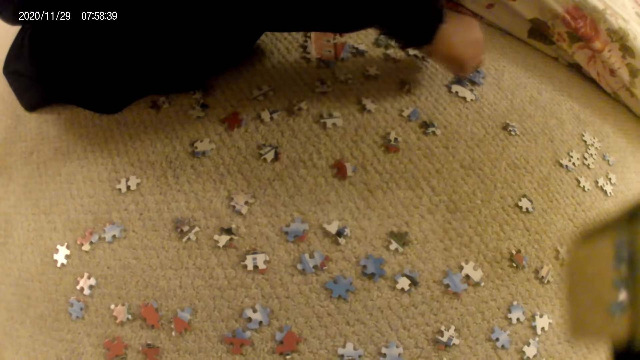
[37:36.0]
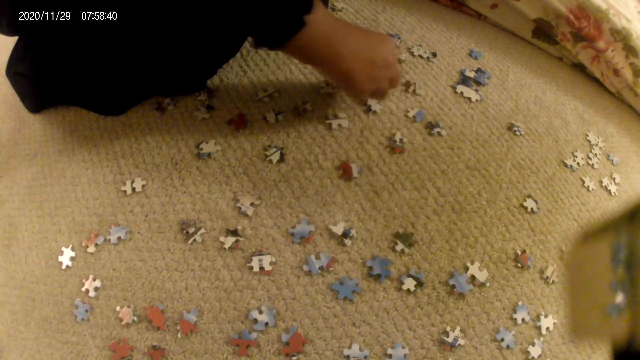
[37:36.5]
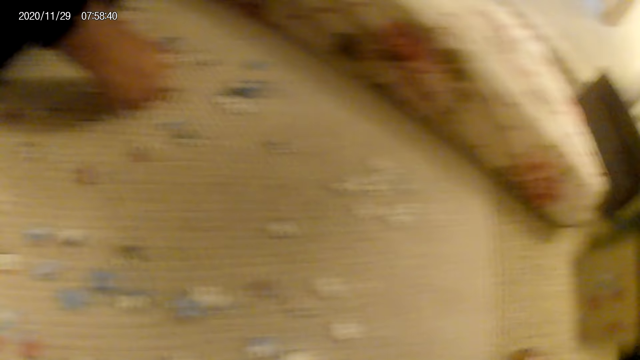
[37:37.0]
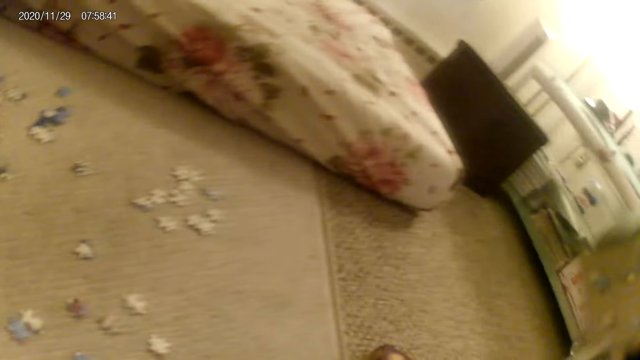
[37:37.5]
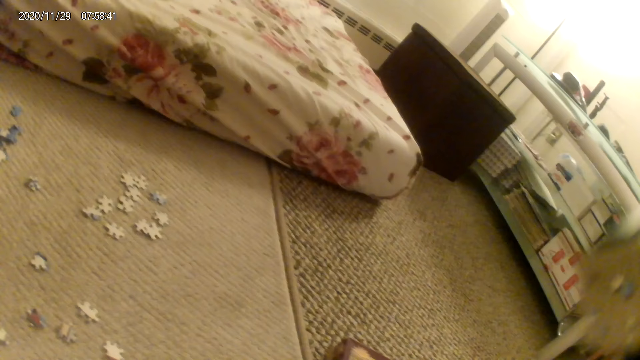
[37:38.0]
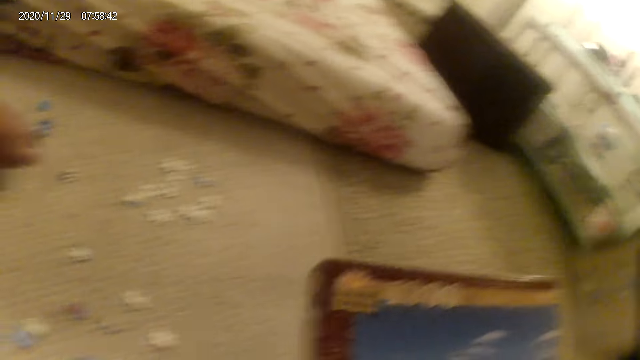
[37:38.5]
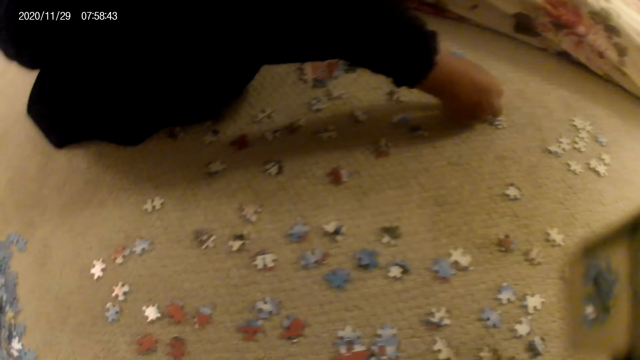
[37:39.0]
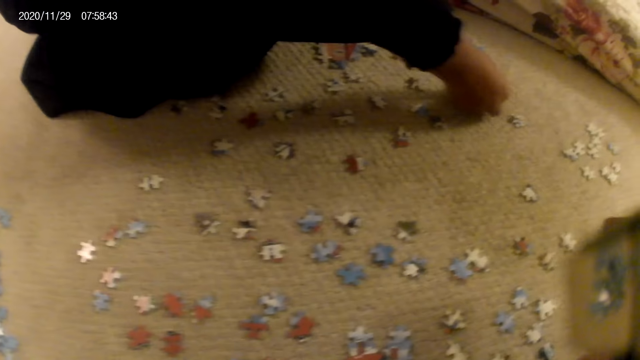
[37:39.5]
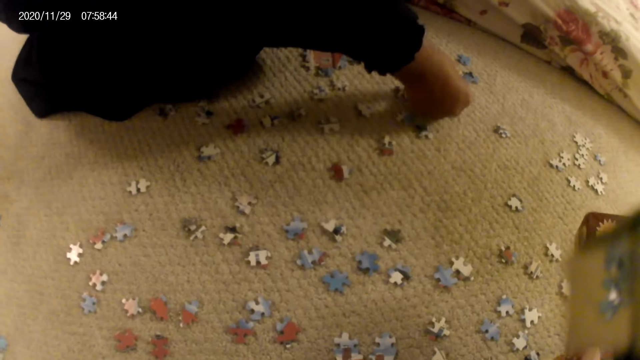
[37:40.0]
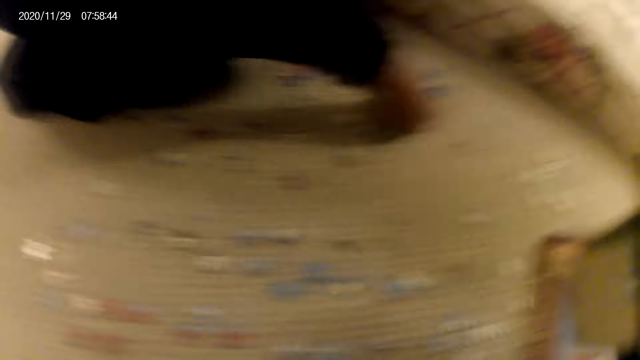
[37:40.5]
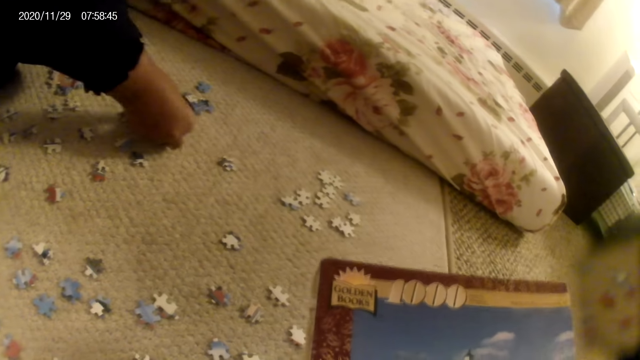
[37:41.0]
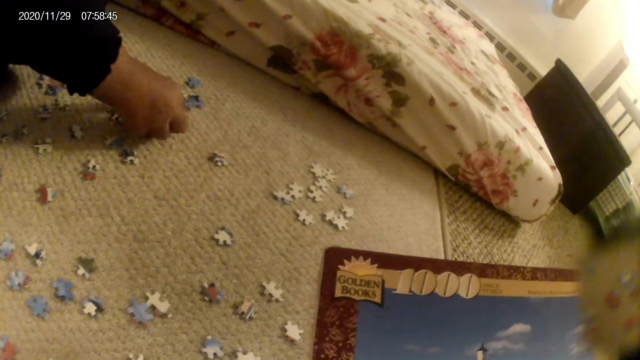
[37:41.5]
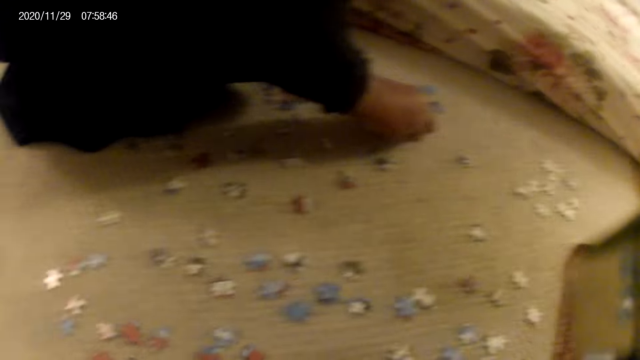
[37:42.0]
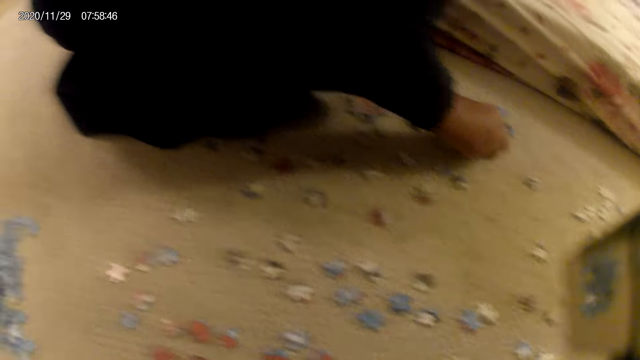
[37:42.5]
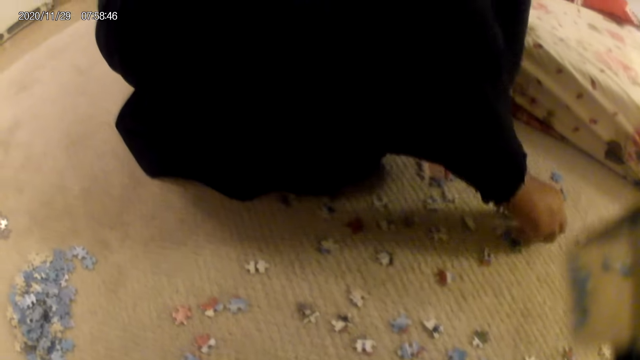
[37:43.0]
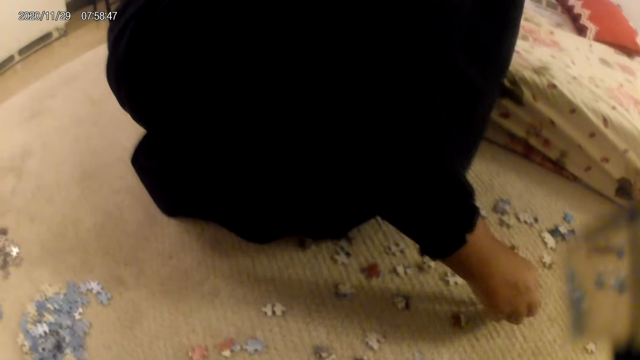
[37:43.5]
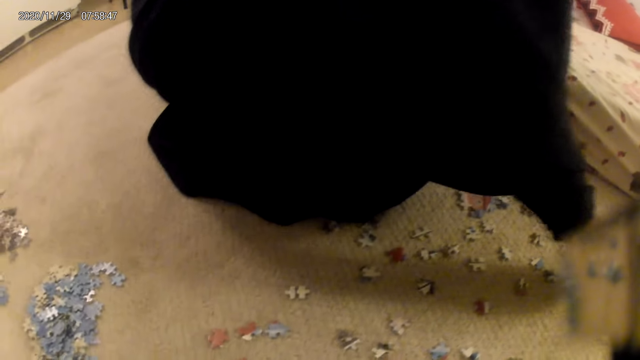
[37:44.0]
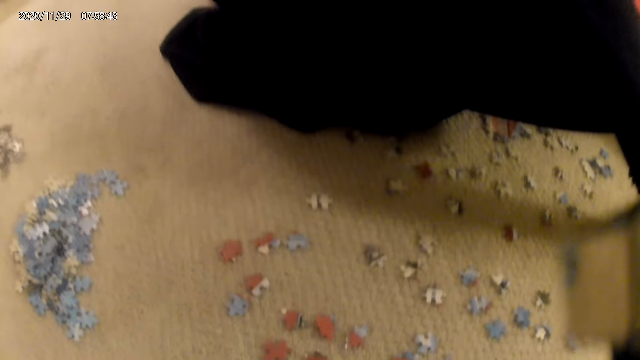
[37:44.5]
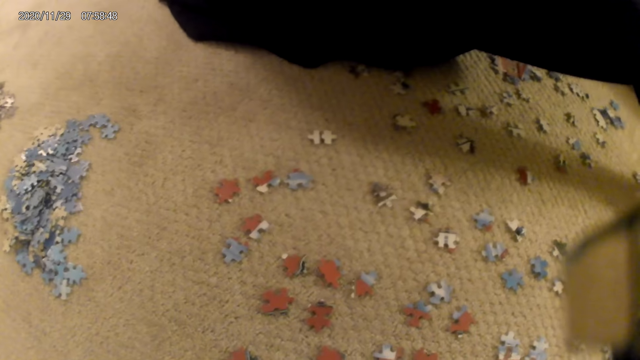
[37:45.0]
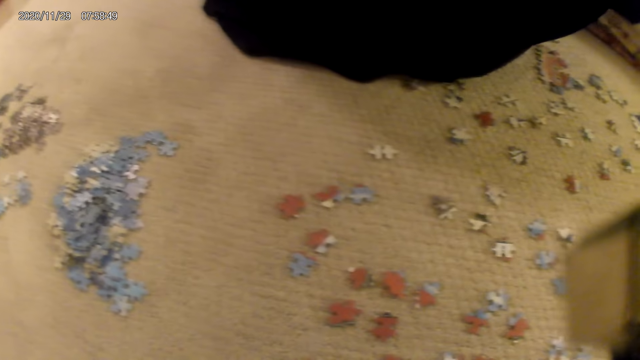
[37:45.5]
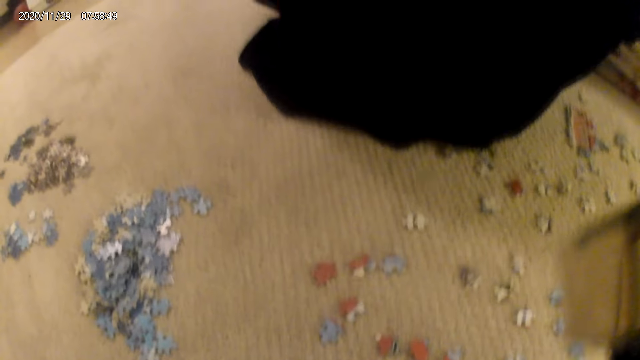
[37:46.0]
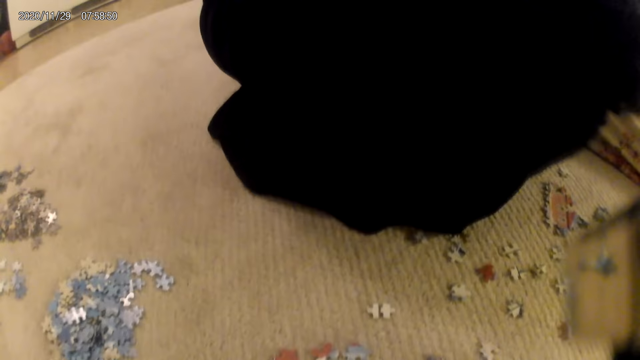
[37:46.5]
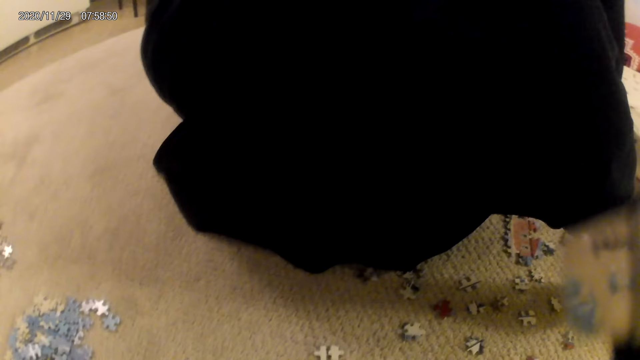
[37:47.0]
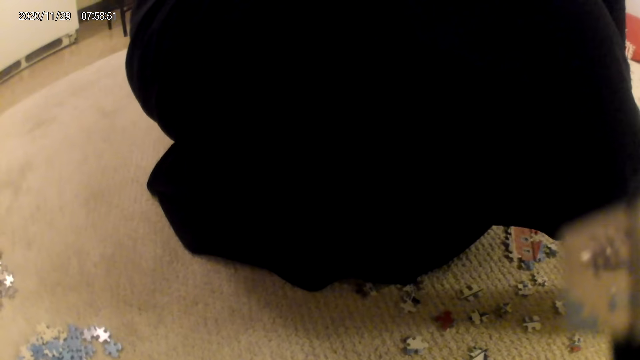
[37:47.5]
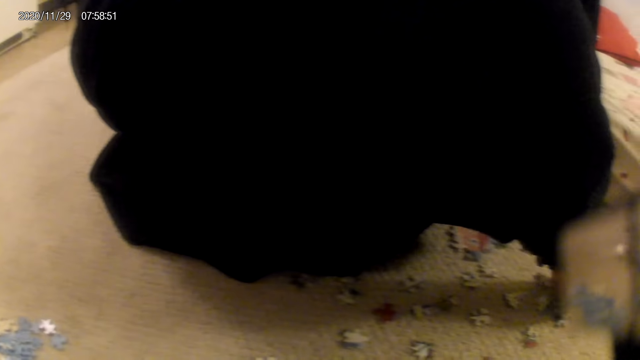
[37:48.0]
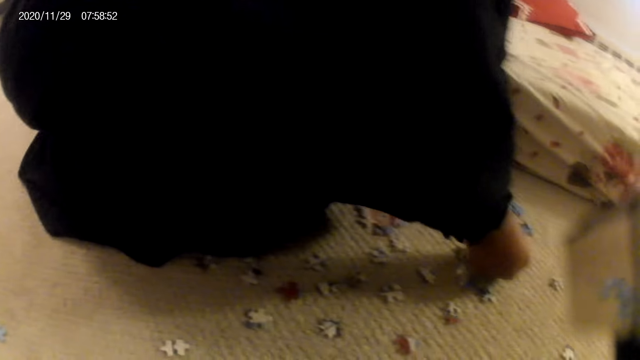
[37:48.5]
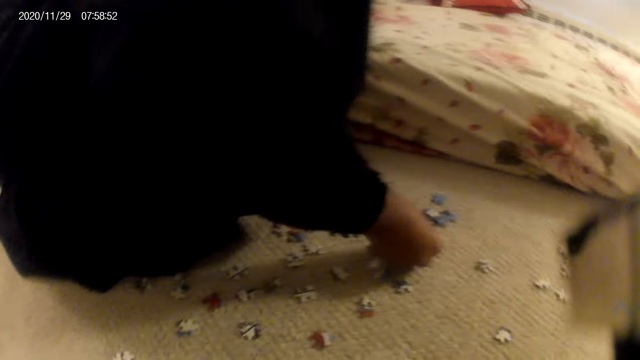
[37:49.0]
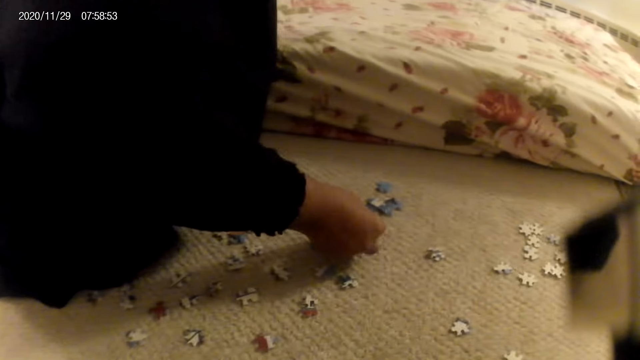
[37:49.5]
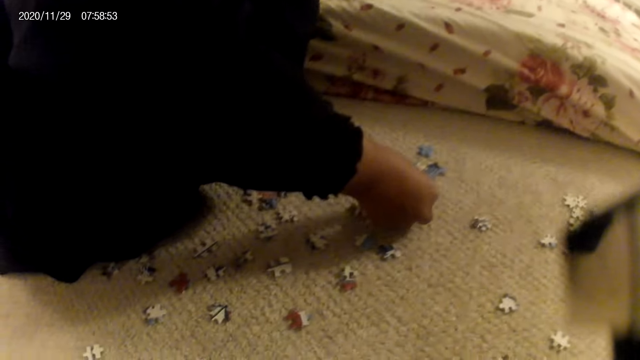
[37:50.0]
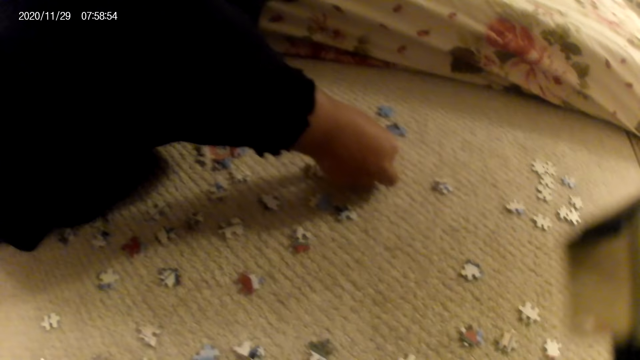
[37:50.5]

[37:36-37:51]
A lady picks up a puzzle piece. The camera wearer picks up the puzzle box. The lady fits the puzzle piece in the puzzle structure. The camera wearer stares at the puzzle box and stares at the puzzle pieces on the floor. The lady places the puzzle piece on the floor. The lady picks up the puzzle piece, stares at the puzzle piece and joins the puzzle piece in the puzzle structure.

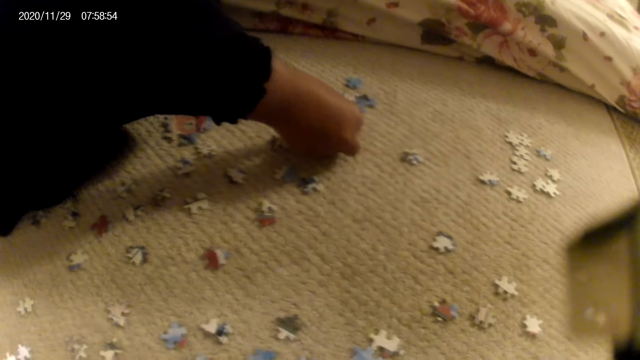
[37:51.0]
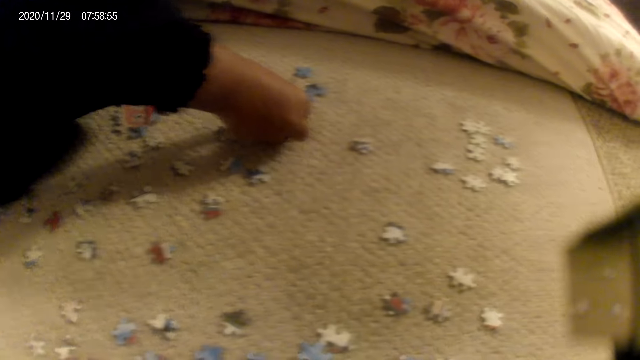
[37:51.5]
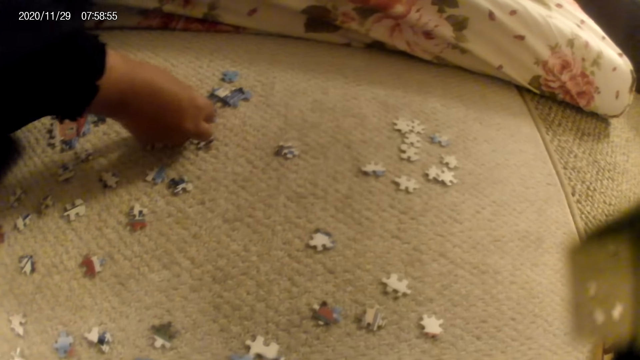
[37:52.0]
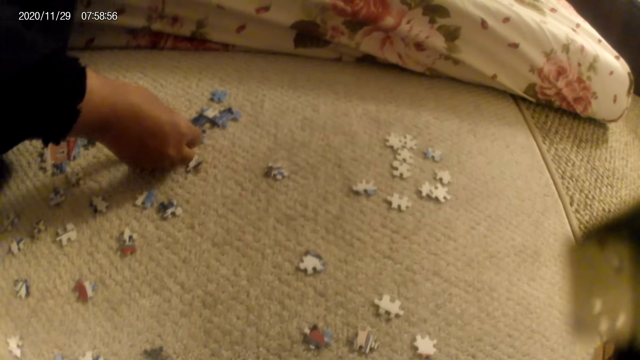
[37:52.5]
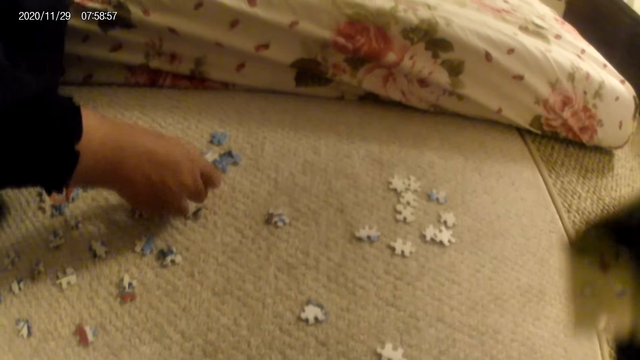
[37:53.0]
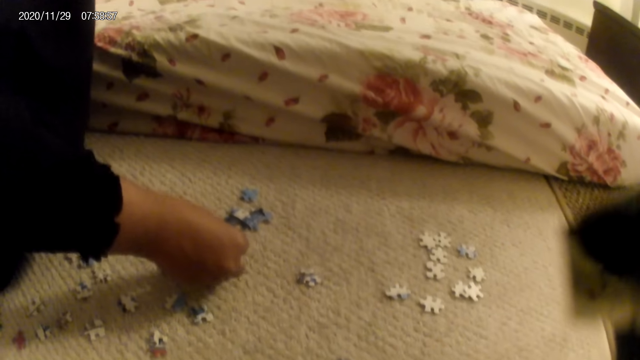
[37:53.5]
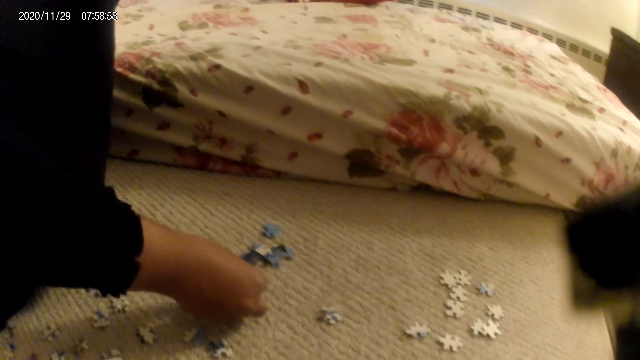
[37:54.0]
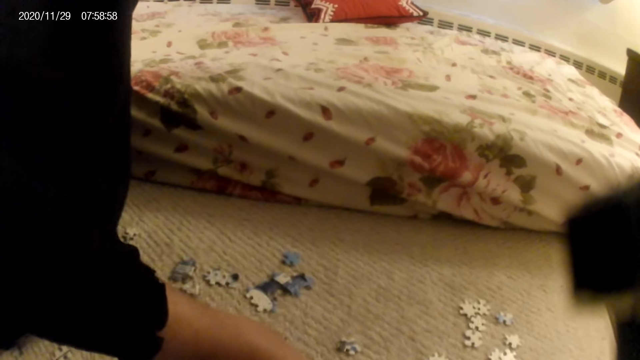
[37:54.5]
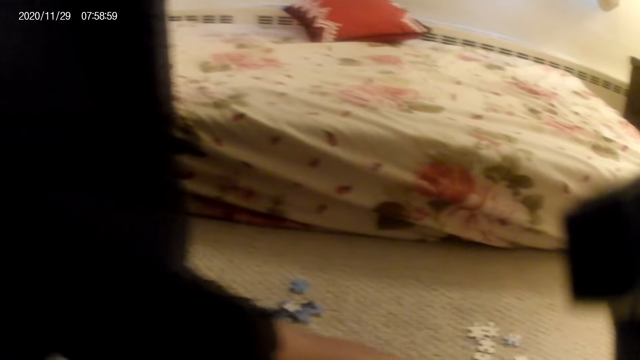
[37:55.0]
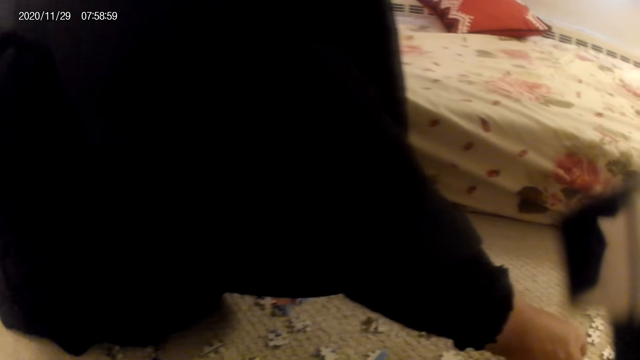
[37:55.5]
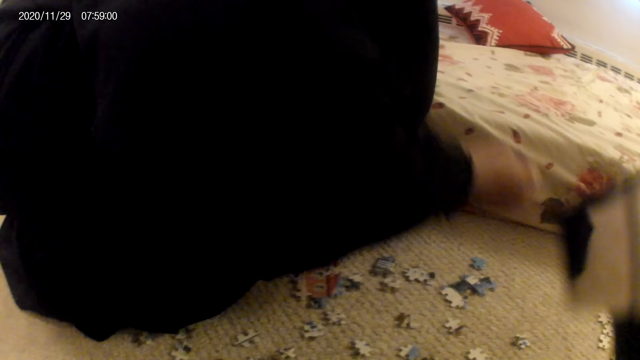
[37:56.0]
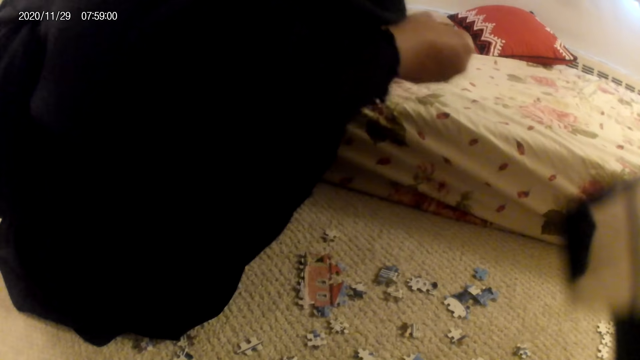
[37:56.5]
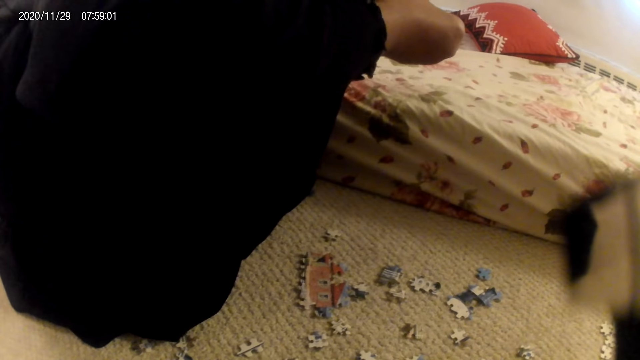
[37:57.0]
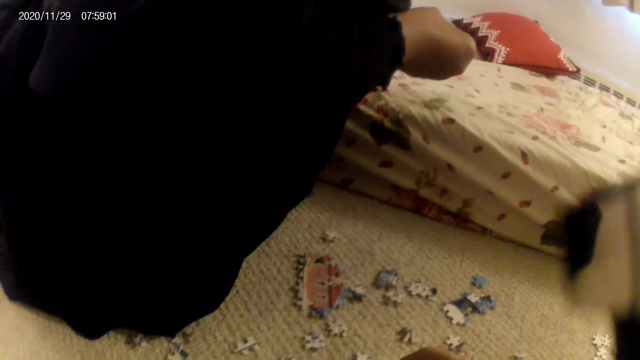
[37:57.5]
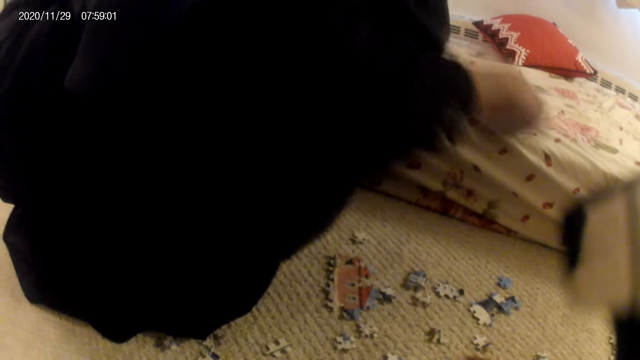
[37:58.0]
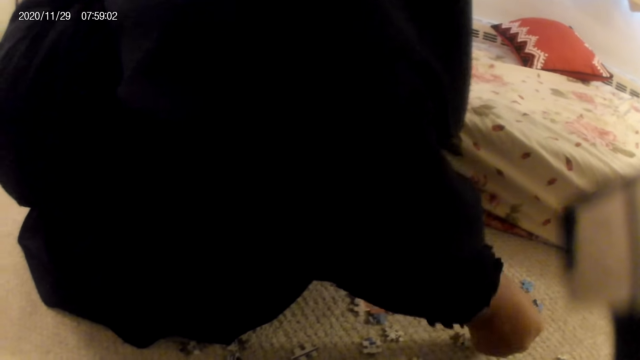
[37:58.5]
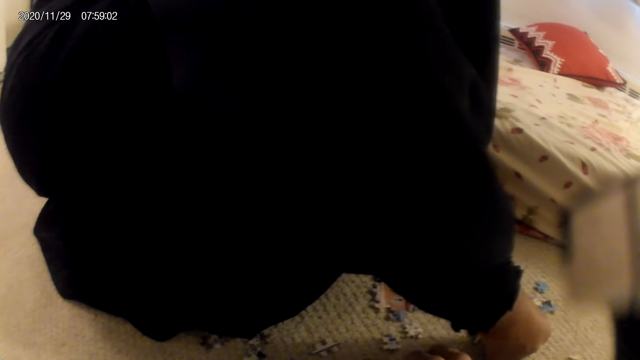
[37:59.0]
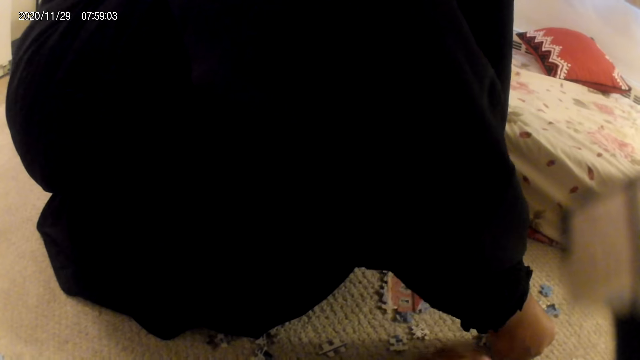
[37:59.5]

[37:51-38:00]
A lady picks up a puzzle piece. The lady stares at the puzzle piece. The lady joins the puzzle piece in the puzzle structure.
